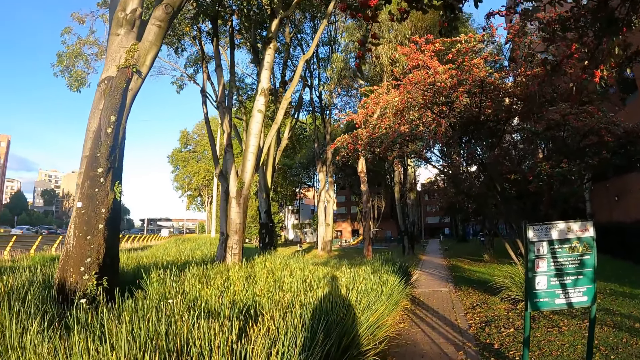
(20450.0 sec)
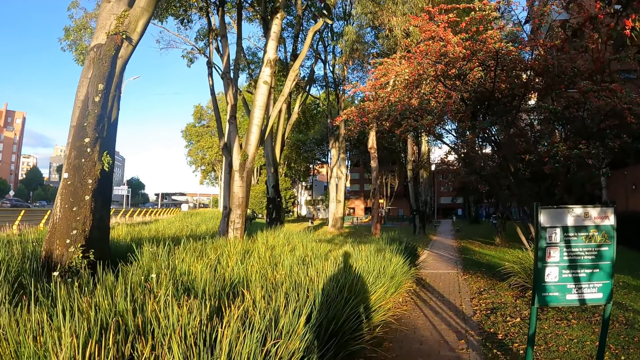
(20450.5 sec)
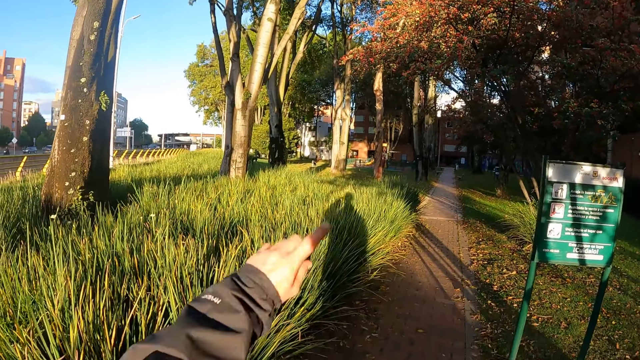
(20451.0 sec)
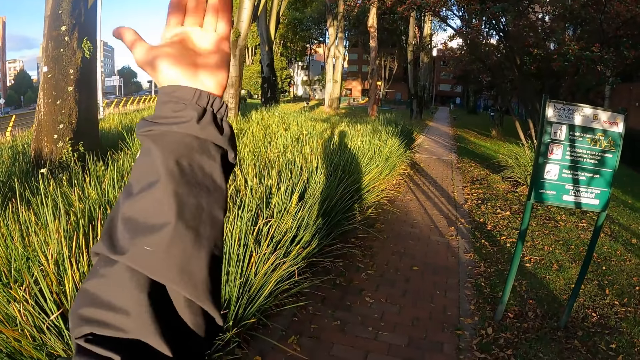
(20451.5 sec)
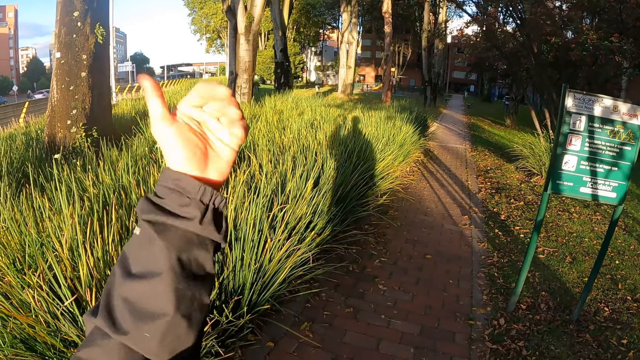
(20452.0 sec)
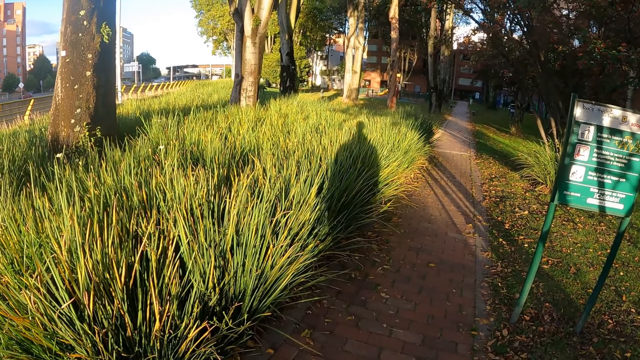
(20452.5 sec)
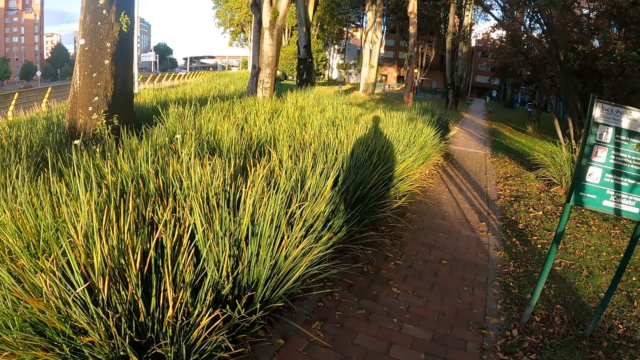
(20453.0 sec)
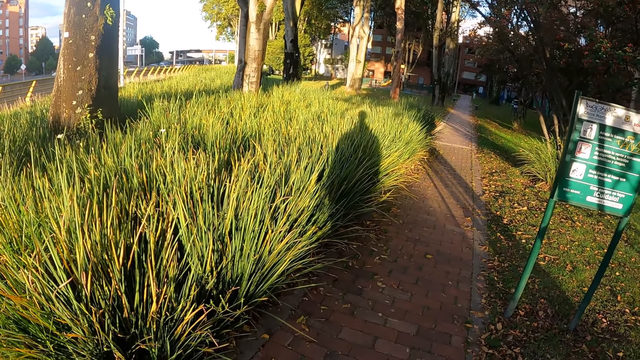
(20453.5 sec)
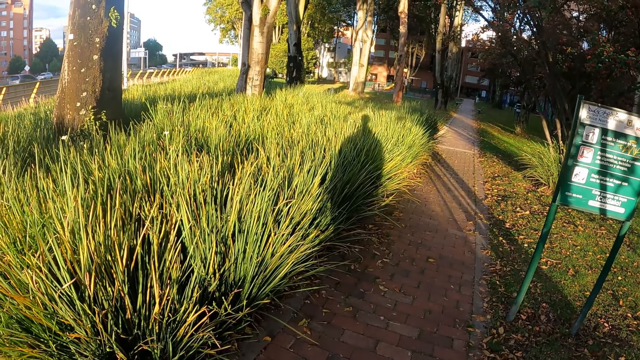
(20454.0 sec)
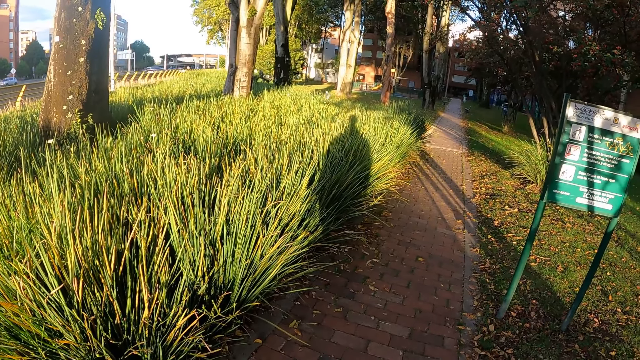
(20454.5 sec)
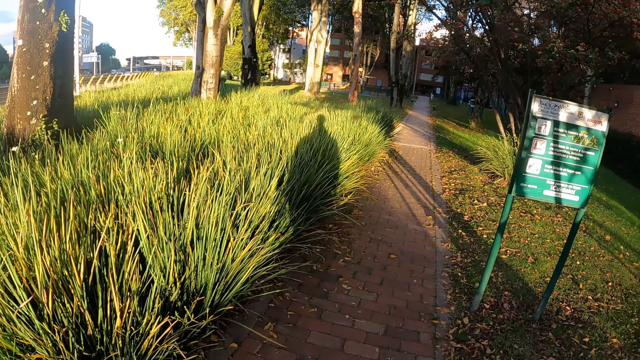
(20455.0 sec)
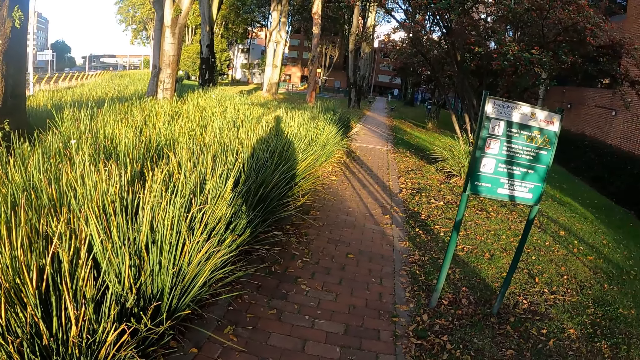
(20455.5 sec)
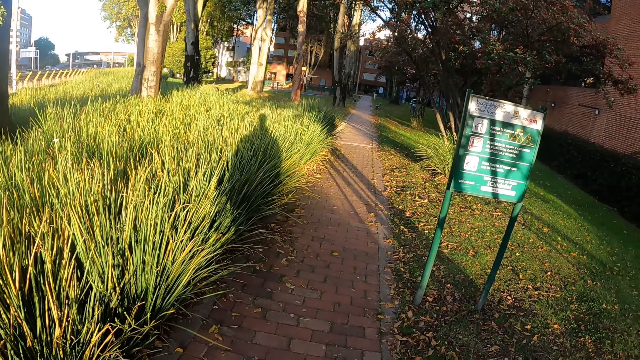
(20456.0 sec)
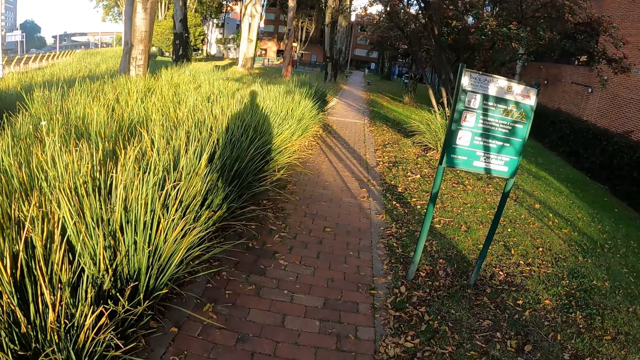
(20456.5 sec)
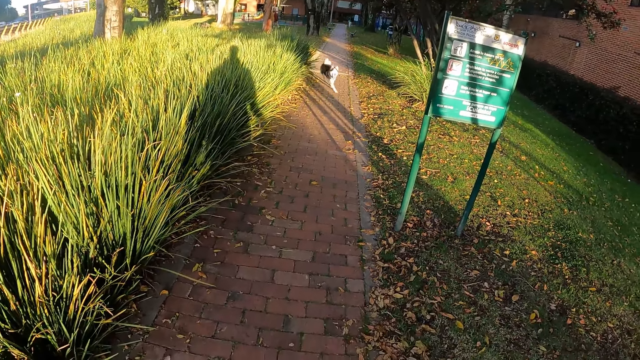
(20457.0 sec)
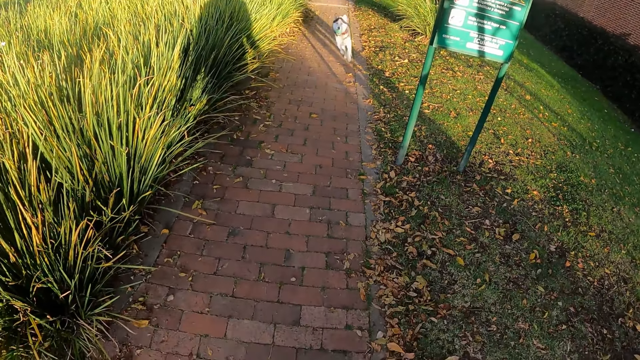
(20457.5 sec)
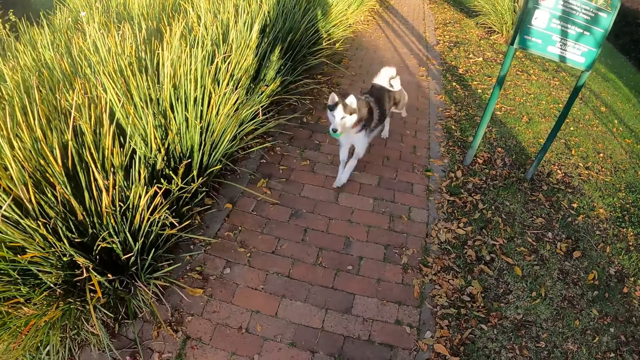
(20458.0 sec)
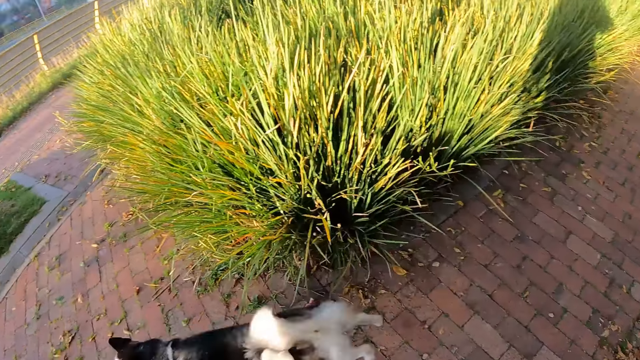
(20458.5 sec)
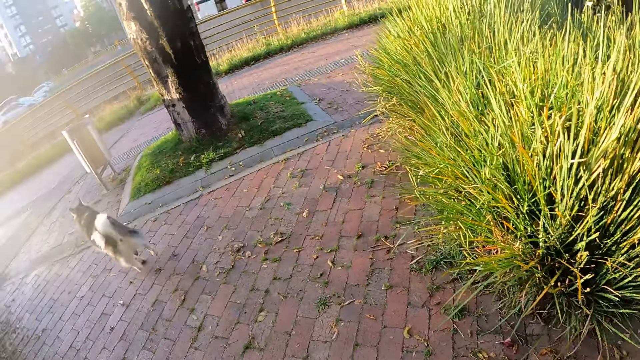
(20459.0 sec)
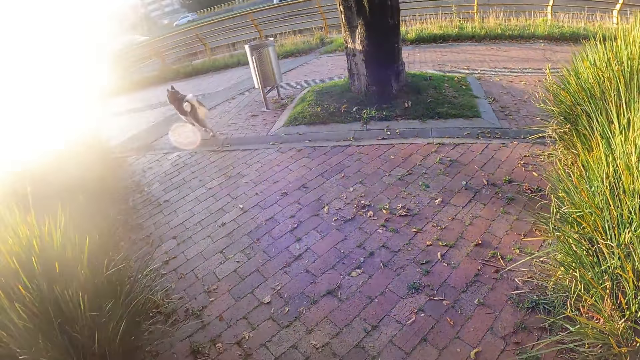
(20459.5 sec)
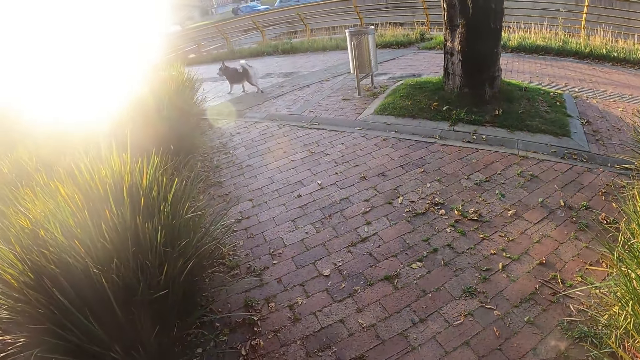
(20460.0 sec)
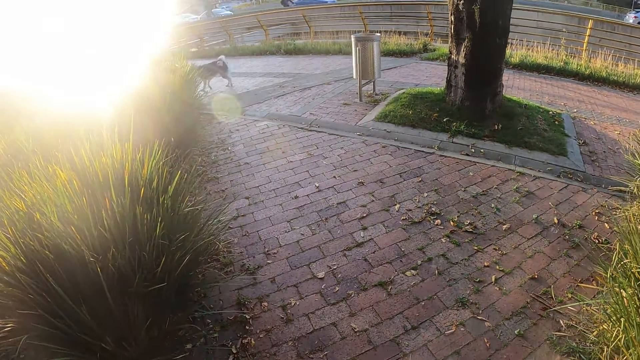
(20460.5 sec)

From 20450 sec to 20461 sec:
The camera wearer lifts the hand. The dog runs towards the camera wearer.

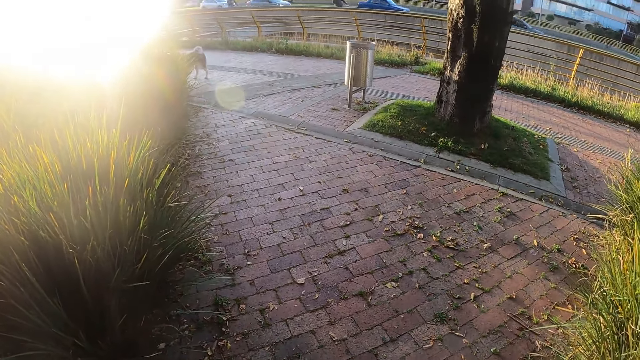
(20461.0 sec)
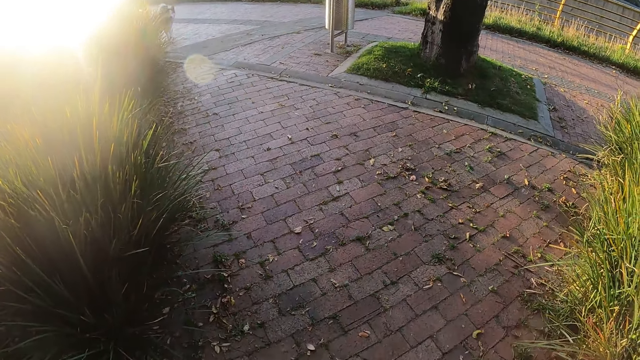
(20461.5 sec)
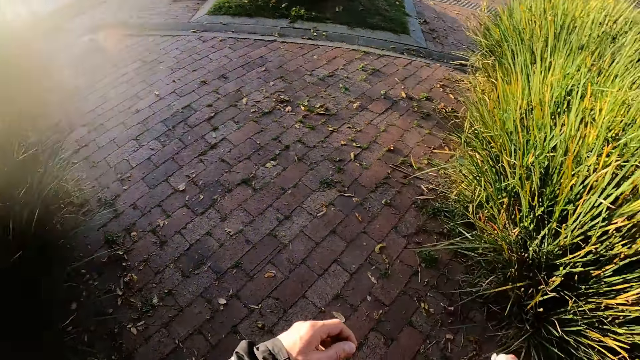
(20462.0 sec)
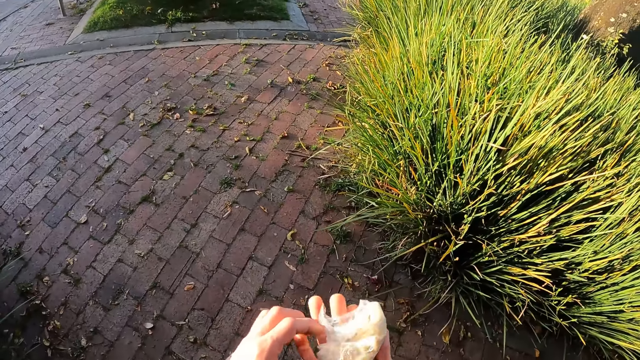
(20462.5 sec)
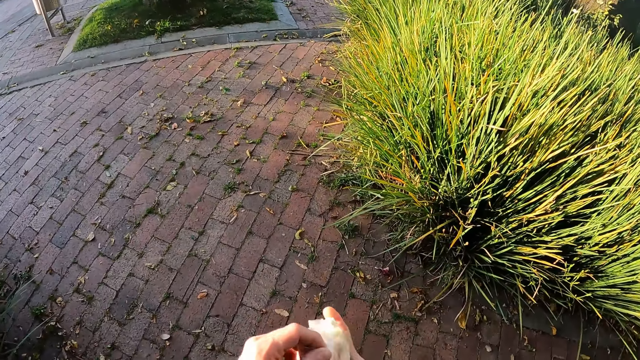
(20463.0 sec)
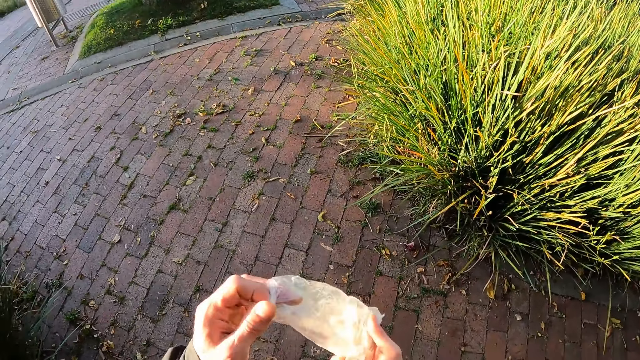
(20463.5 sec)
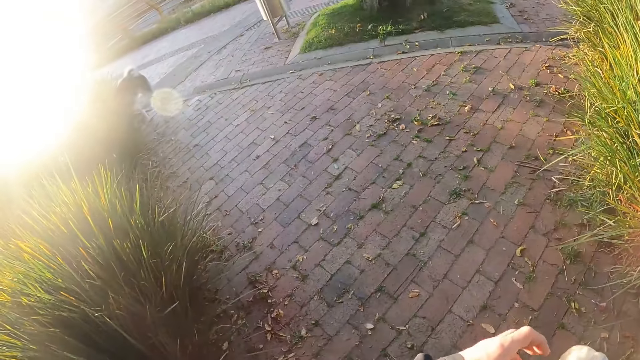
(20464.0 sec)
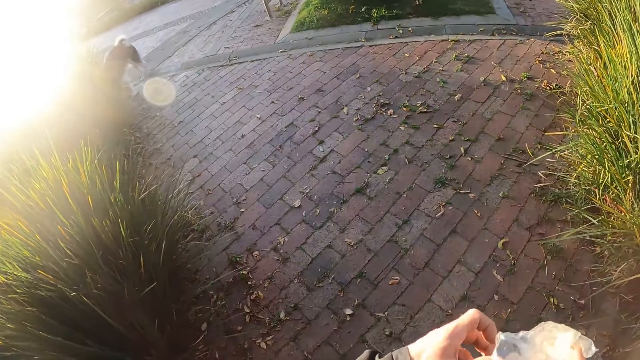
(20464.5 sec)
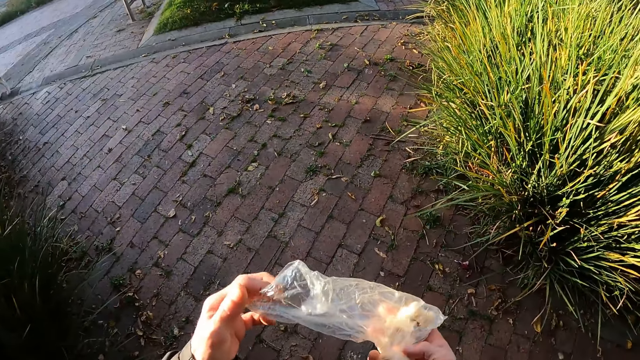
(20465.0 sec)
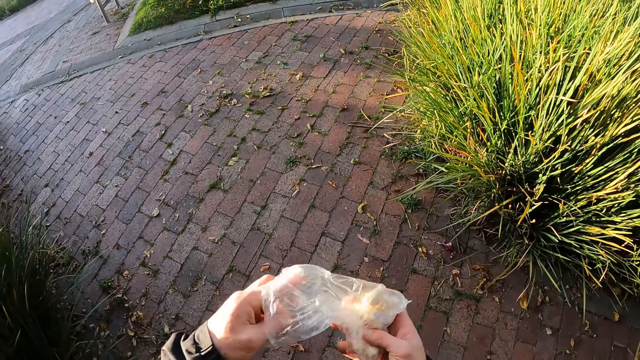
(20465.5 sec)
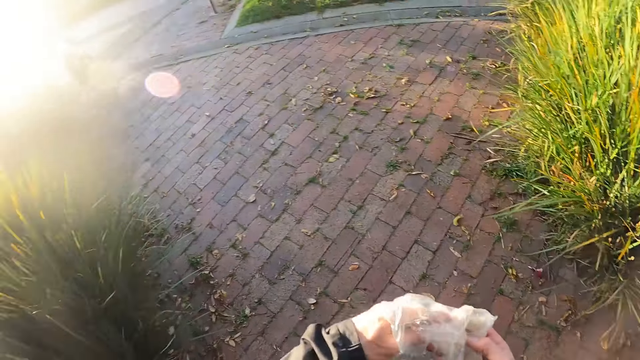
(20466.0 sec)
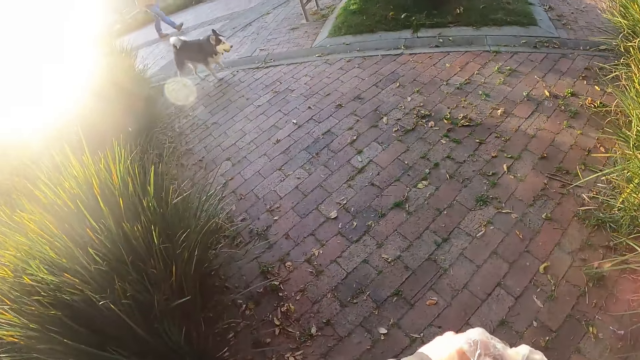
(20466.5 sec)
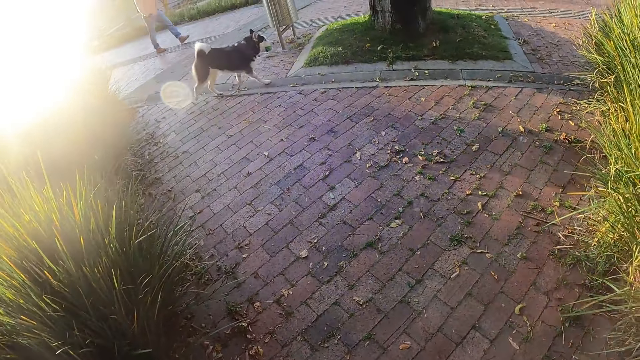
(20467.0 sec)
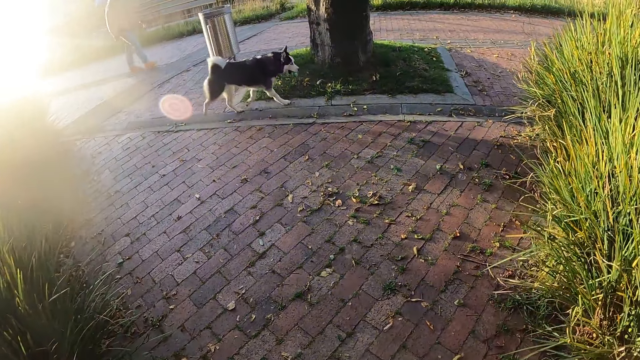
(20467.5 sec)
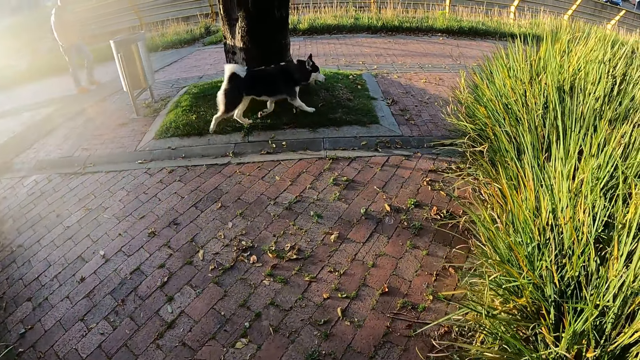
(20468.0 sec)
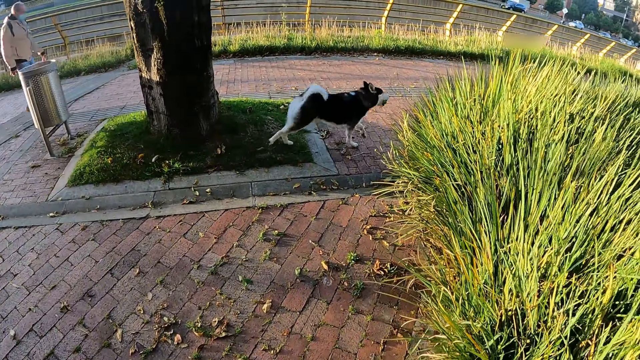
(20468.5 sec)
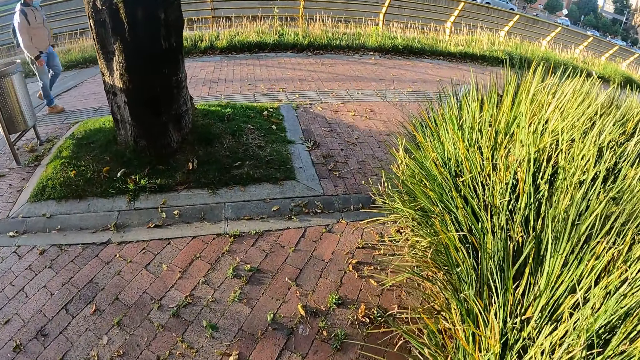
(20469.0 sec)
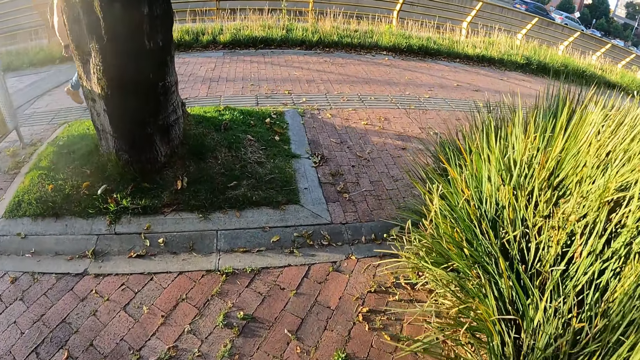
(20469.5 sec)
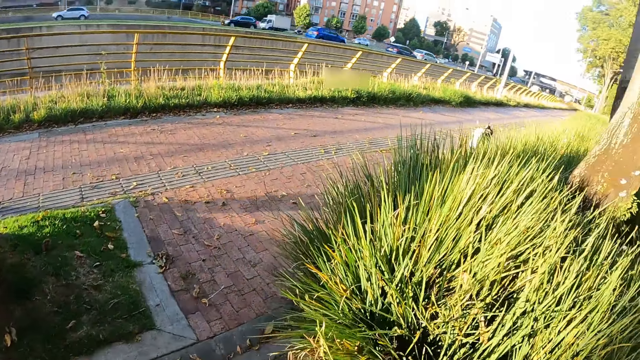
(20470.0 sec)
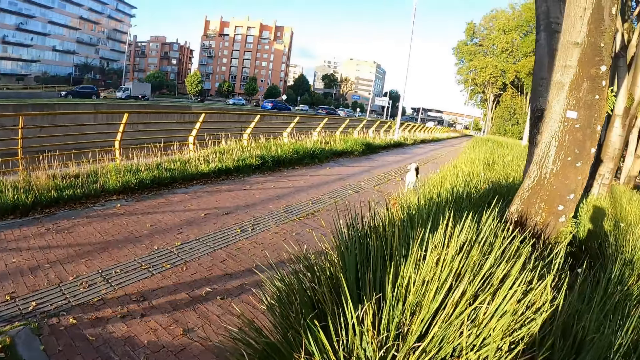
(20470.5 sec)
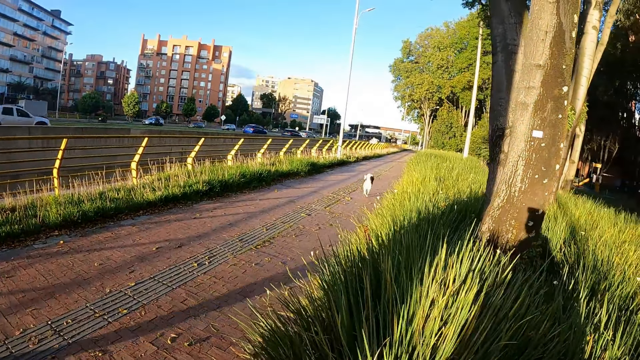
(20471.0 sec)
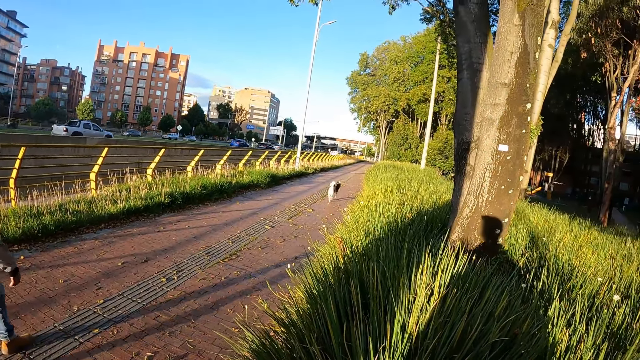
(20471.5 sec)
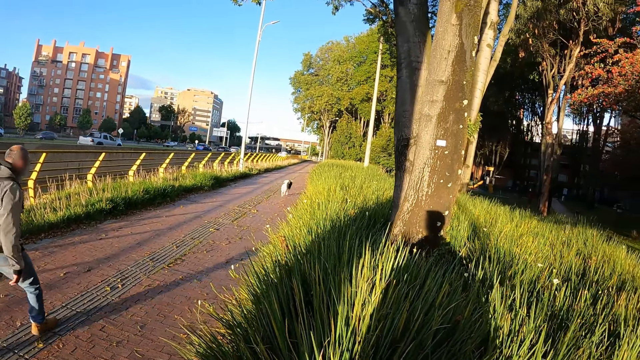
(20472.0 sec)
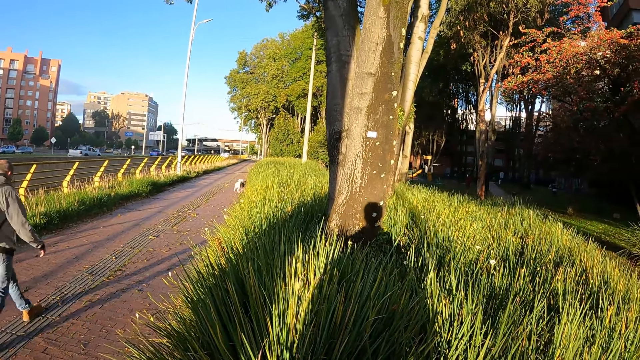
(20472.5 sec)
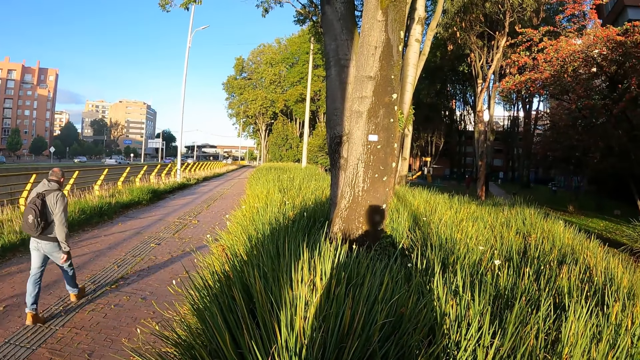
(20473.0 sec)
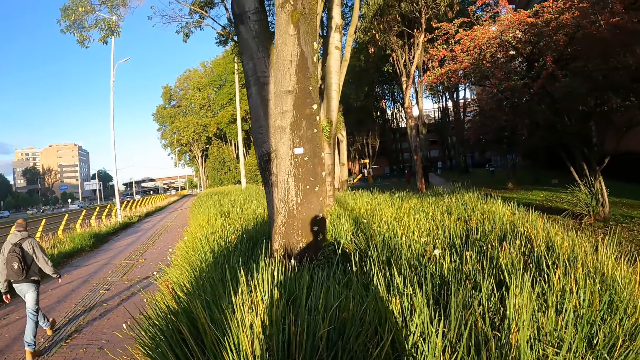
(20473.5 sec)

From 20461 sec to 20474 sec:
The camera wearer looks at the dog running. He holds a nylon with his right hand. He opens the nylon in his right hand with his left hand. He takes something in the plastic bag. The dog runs past the camera wearer. A man walks past the camera wearer. The camera wearer looks at the dog running.
